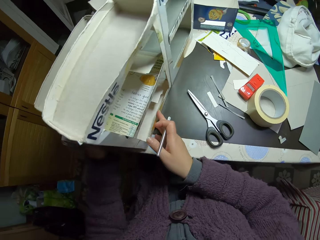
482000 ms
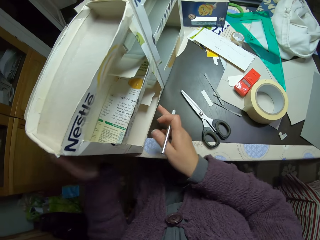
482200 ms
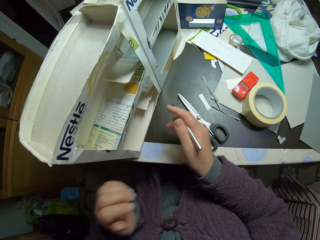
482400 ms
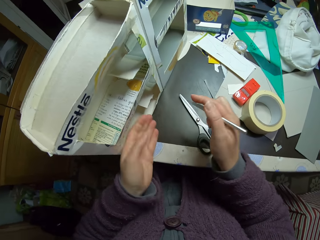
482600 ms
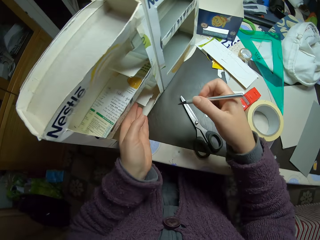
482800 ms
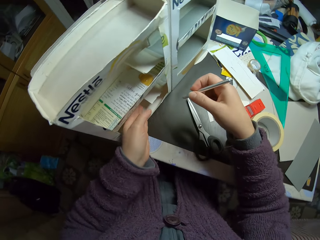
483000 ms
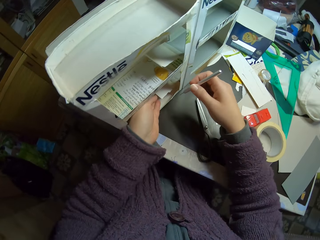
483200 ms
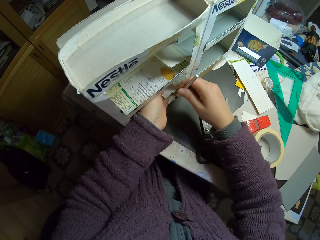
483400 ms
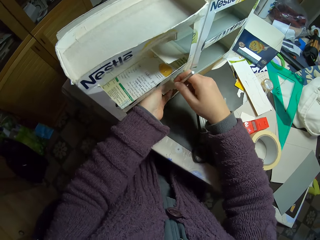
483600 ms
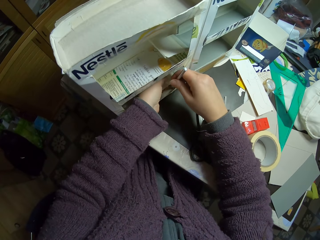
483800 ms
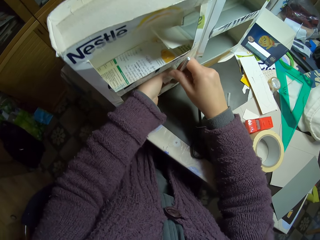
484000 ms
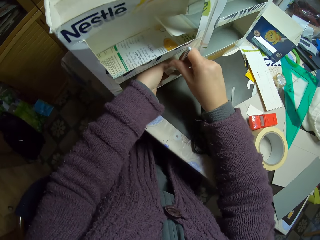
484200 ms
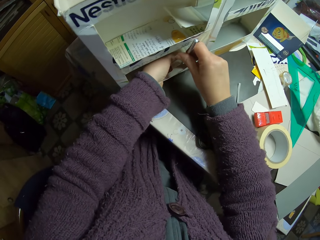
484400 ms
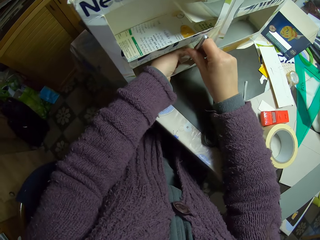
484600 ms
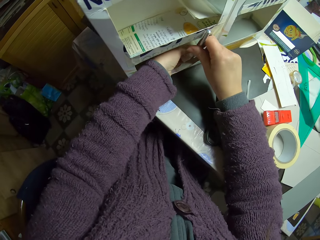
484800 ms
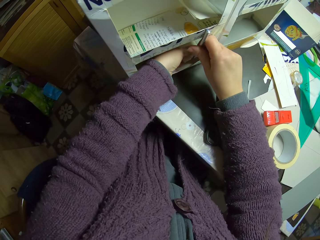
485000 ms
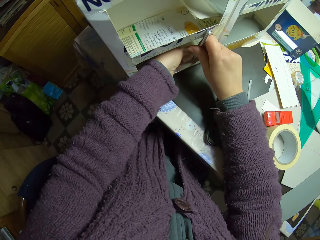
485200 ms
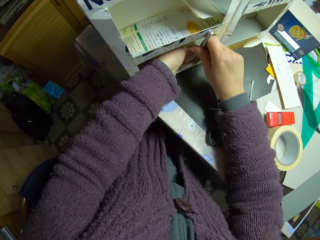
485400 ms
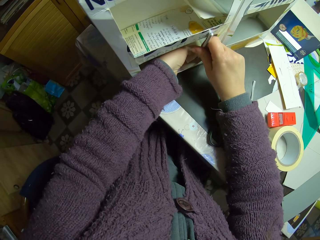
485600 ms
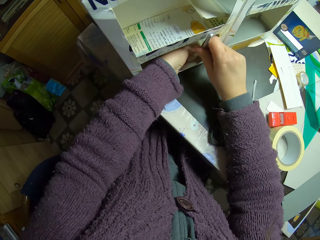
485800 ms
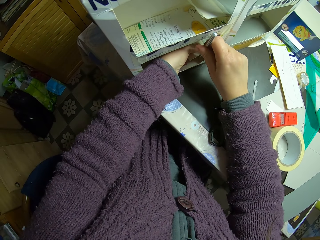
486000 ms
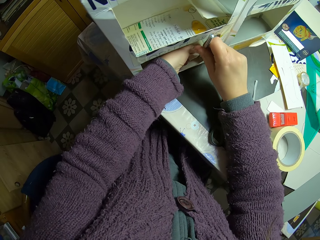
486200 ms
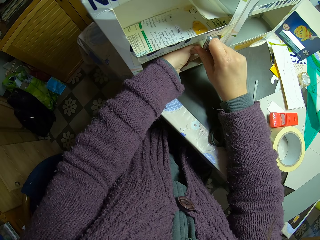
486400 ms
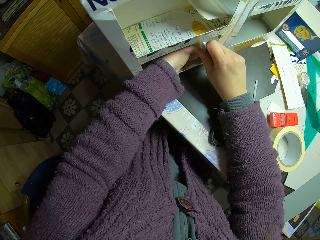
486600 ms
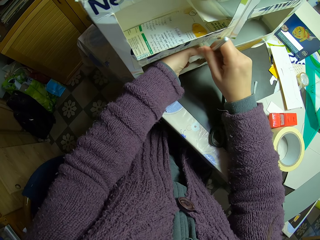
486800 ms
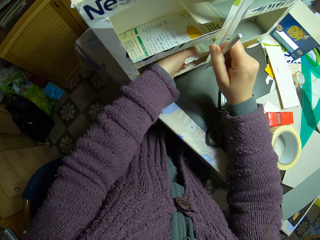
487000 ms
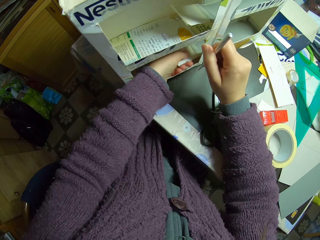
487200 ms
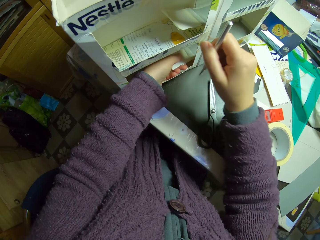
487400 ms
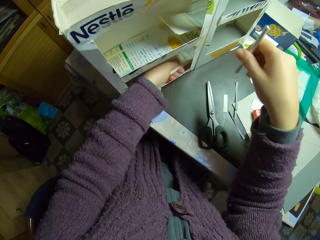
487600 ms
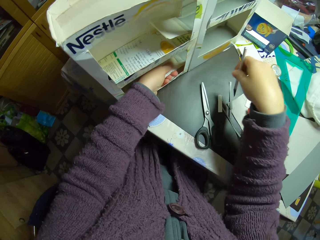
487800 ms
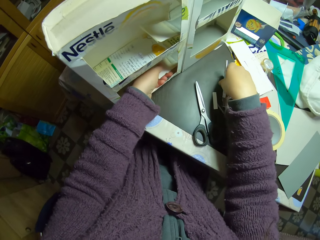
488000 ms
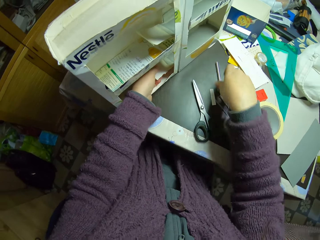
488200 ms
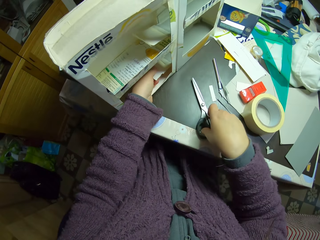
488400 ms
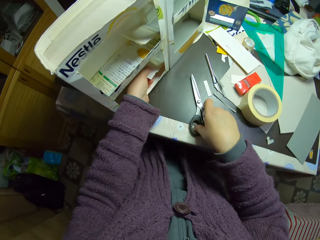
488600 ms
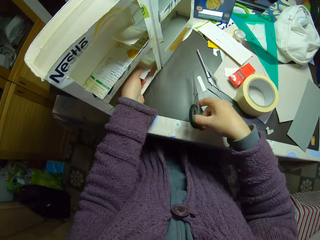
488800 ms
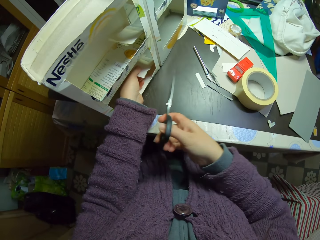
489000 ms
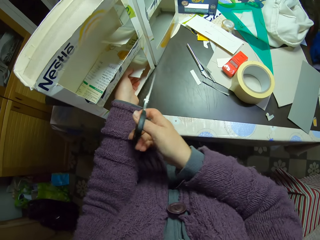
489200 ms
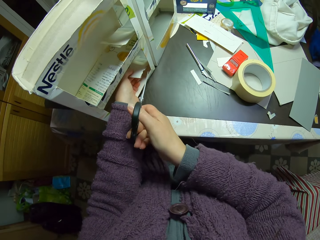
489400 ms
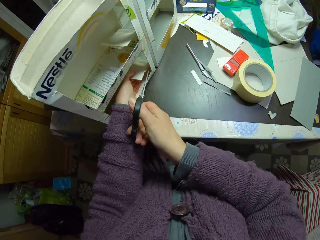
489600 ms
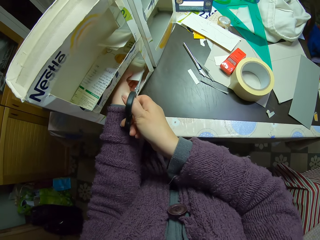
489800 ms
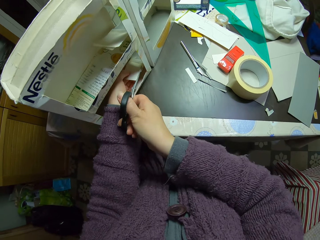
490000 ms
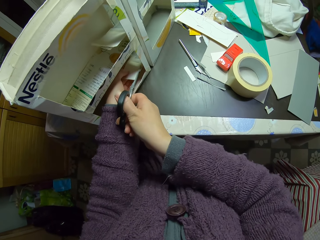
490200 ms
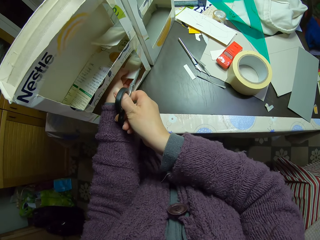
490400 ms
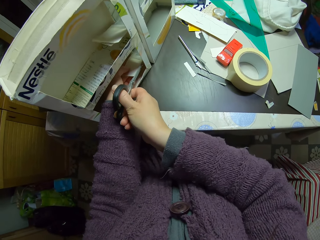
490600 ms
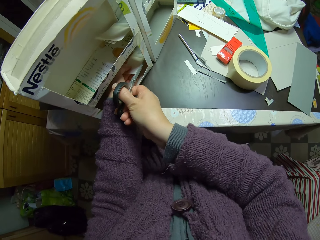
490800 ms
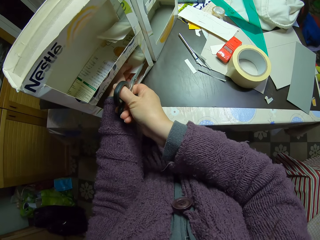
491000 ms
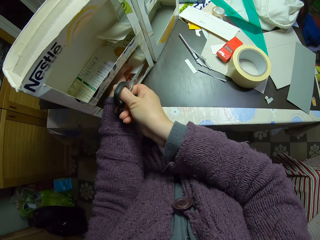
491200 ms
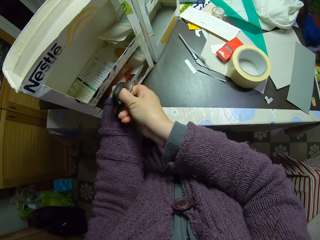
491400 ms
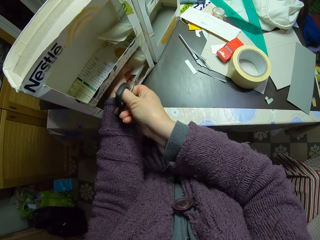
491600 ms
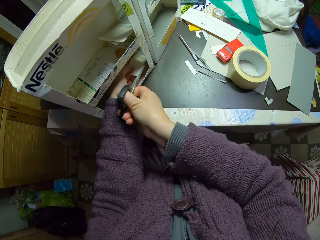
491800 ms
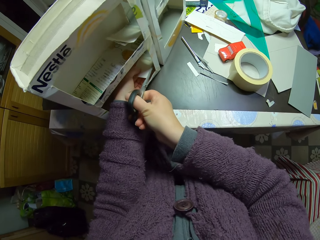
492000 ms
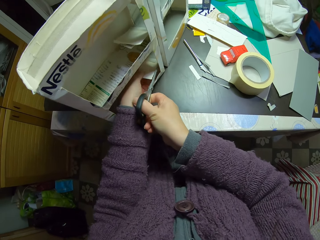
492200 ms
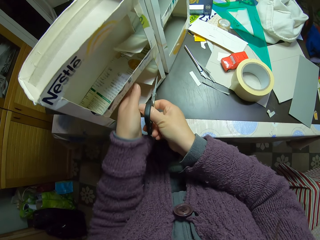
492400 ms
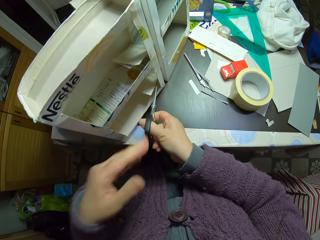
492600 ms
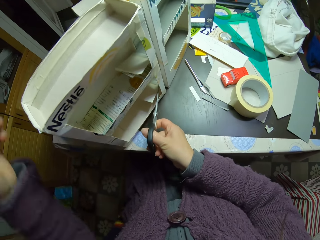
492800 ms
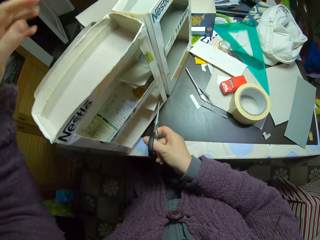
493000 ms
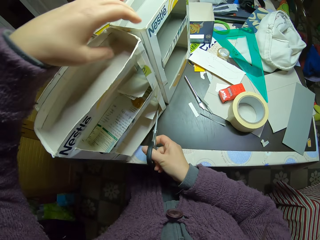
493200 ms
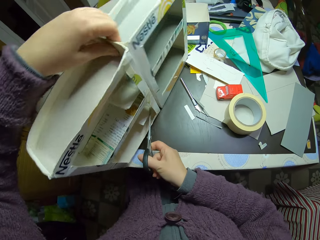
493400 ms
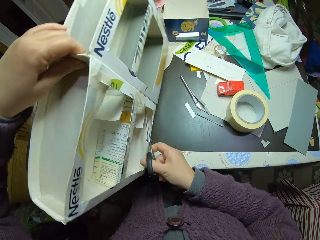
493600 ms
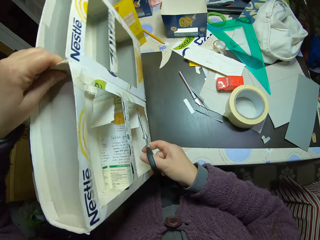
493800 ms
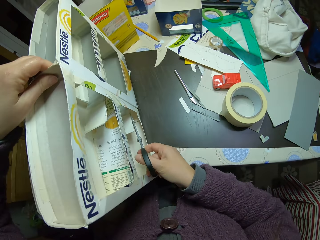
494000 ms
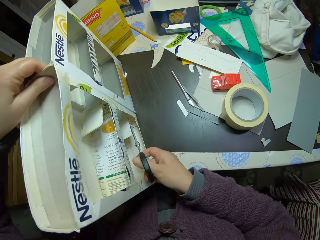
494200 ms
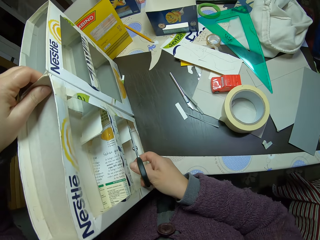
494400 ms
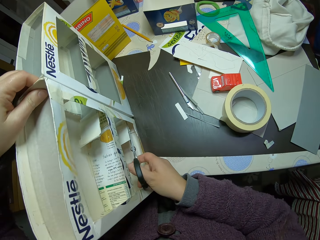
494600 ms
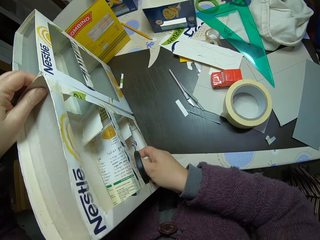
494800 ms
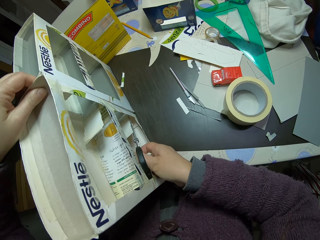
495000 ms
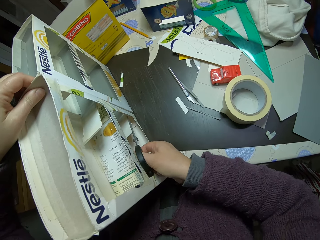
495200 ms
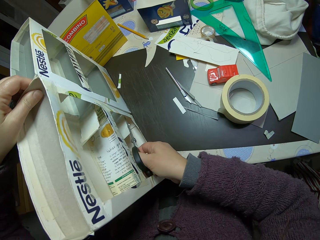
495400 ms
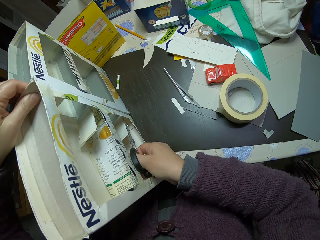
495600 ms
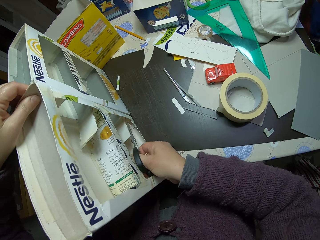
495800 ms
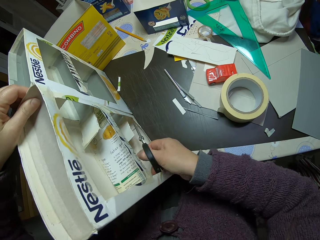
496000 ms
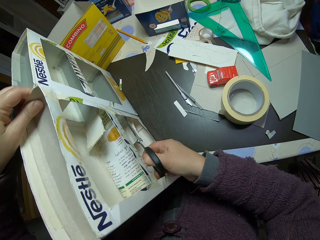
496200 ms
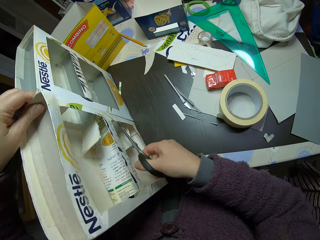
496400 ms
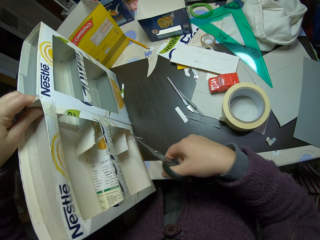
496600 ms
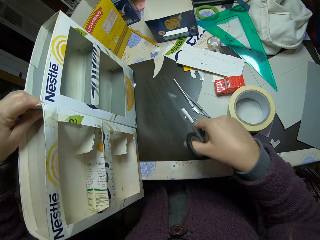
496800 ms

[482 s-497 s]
The camera wearer holds a piece of box. He cuts the piece of box with a craft knife or utility knife. He traces a part of the carton with the utility knife. He pulls the craft knife off the piece of box. He drops the utility knife in his right hand on the table. He picks up the scissors from the table with his right hand. He cuts the piece of box with the scissors. He pulls his hand off the piece of box. He tilts the craft box. He adjusts the carton with his left hand. He cuts the piece of box with the scissors.

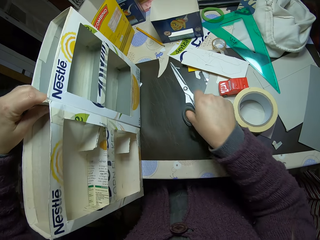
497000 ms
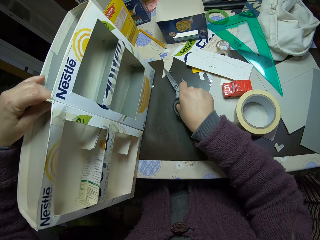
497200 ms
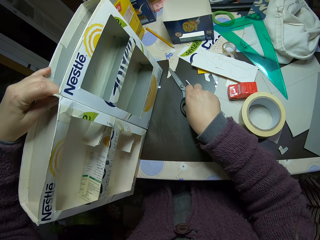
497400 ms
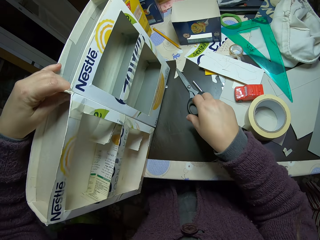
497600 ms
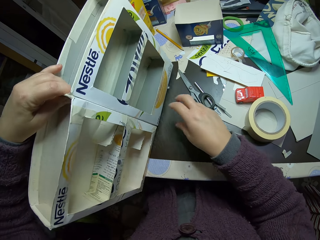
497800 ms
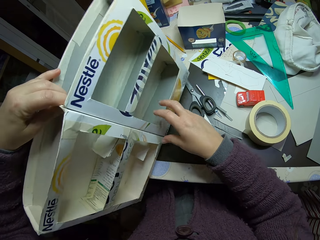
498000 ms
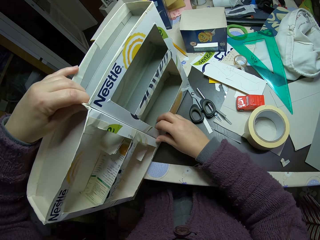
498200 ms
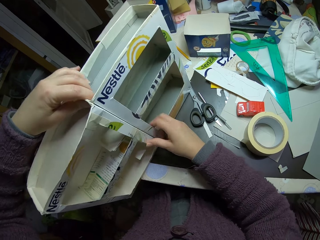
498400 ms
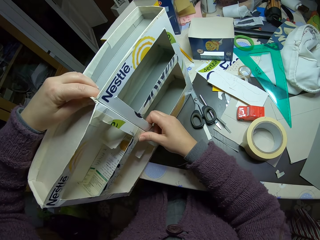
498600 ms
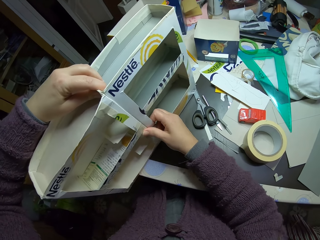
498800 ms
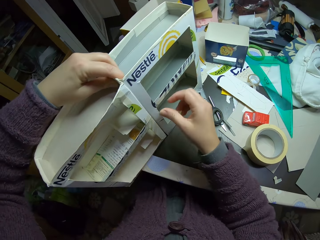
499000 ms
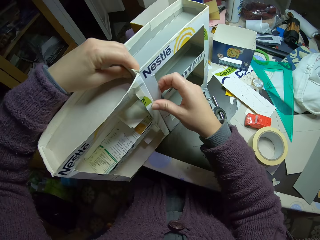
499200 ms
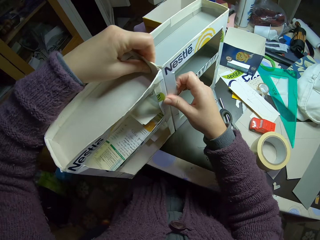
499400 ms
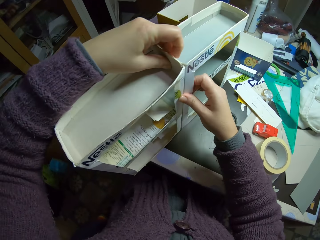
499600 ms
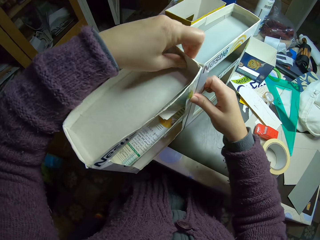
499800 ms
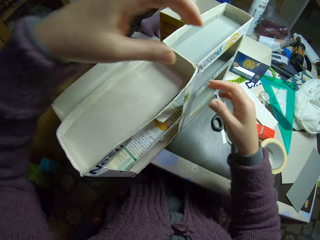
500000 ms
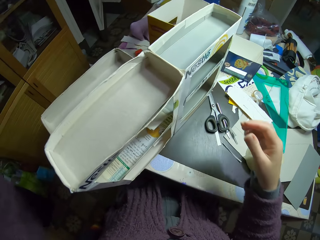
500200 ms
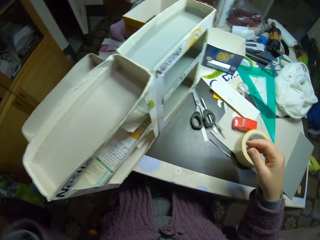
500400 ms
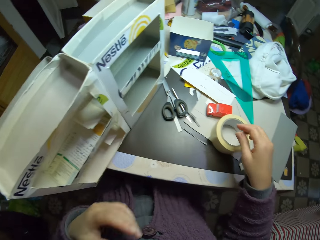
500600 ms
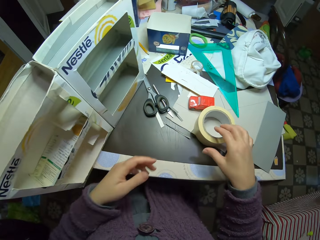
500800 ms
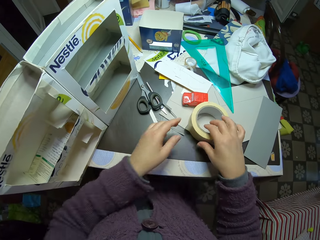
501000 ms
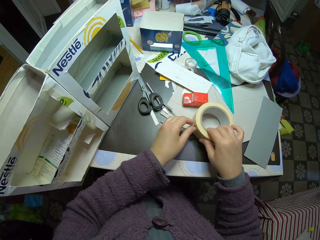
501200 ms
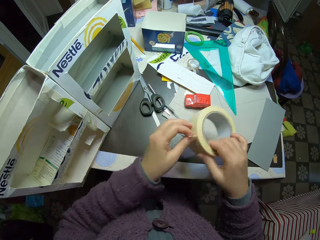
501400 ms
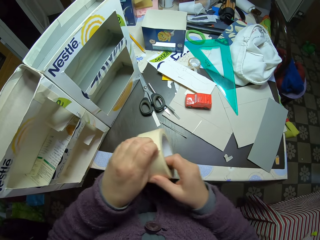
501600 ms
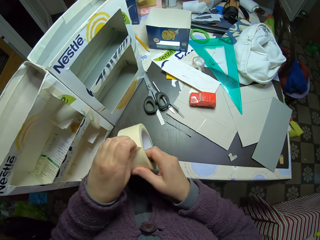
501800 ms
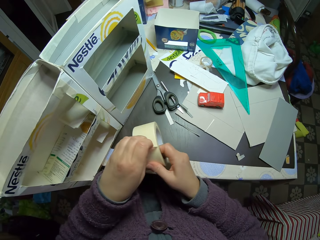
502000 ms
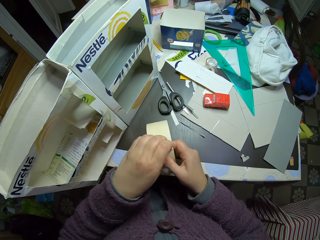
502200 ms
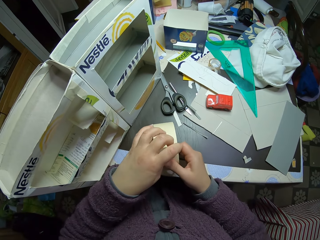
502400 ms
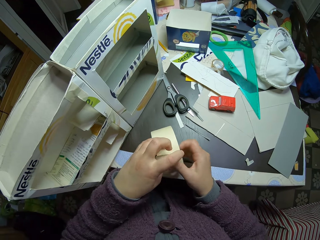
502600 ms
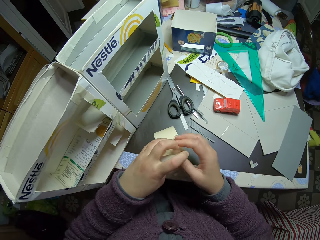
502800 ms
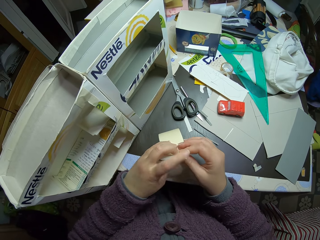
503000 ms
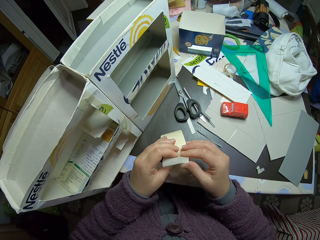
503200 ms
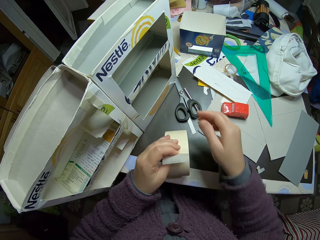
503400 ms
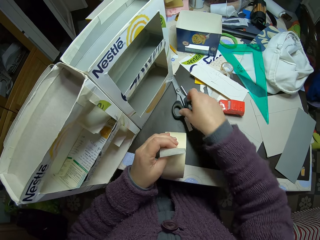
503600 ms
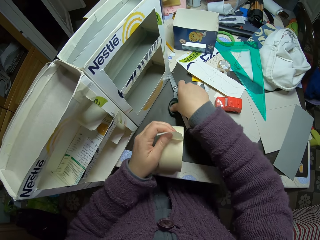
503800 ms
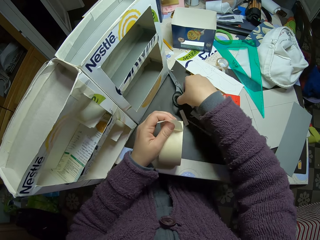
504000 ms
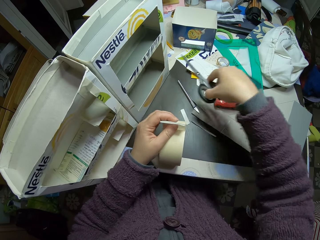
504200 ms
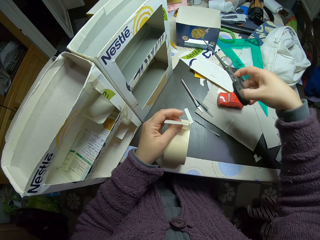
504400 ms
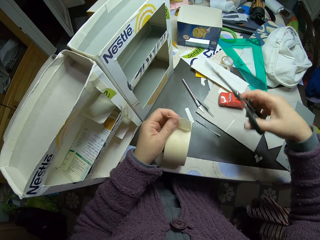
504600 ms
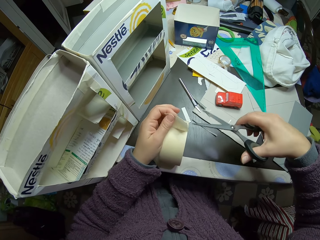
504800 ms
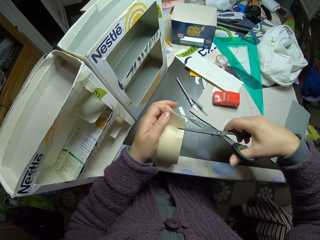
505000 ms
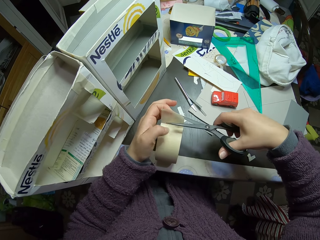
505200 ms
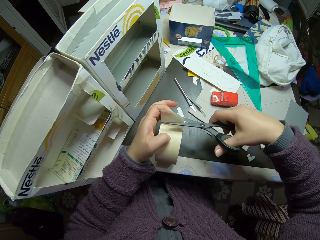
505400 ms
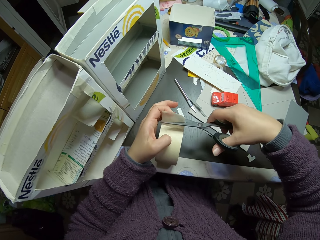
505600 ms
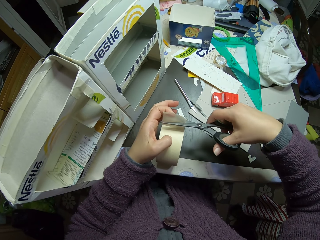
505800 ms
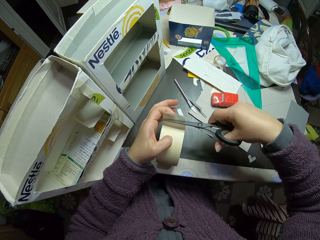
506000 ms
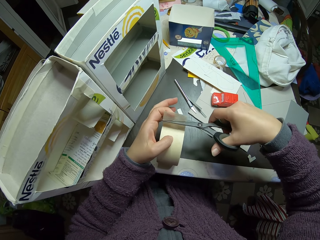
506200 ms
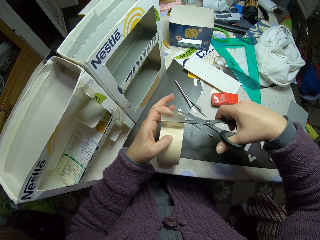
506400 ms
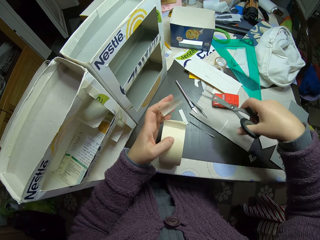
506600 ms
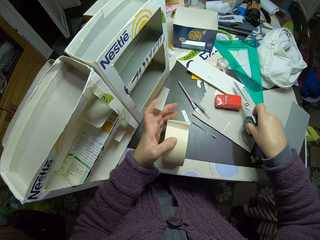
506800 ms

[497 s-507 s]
The camera wearer drops the scissors on the table with his right hand. He lifts the craft box. He puts the craft box on the table. He sticks the craft boxes together. He pulls his hand off the craft boxes. He holds the craft boxes with both hands. He pulls his hands off the craft boxes. He picks up the masking tape with his right hand on the table. He pulls the masking tape. He opens up the masking tape in his hand. He picks up the scissors from the table with his right hand. He cuts part of the masking tape with the scissors.
